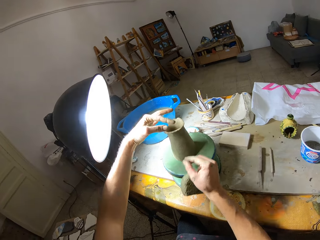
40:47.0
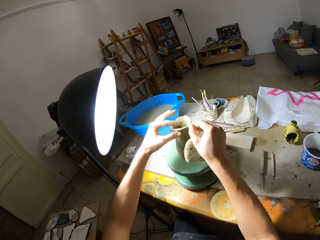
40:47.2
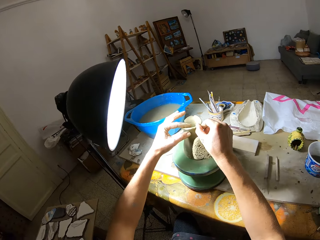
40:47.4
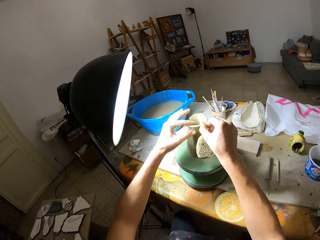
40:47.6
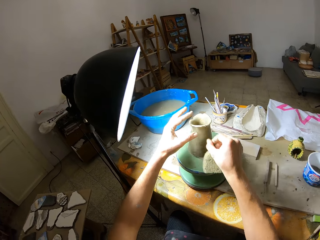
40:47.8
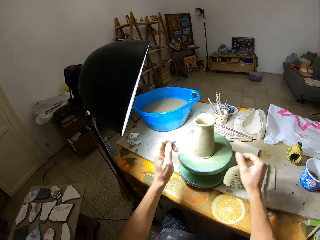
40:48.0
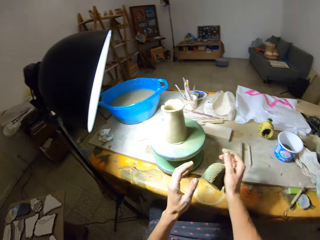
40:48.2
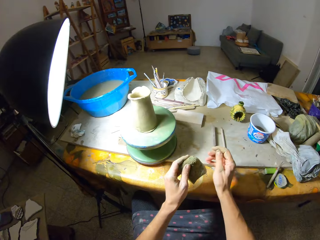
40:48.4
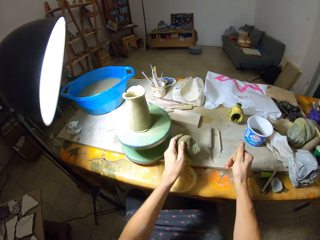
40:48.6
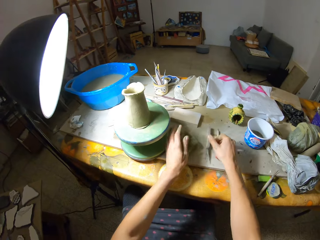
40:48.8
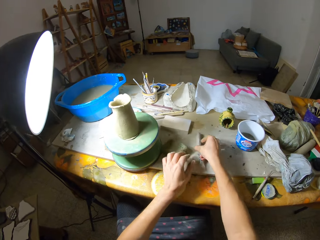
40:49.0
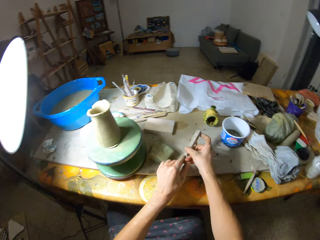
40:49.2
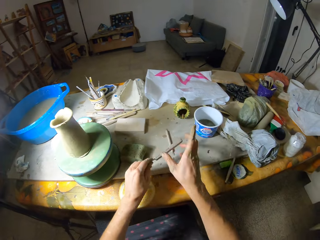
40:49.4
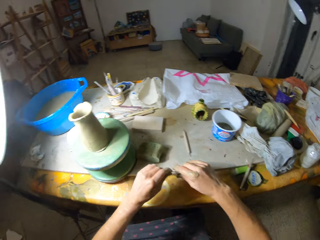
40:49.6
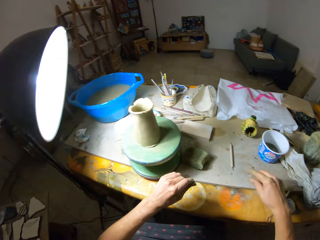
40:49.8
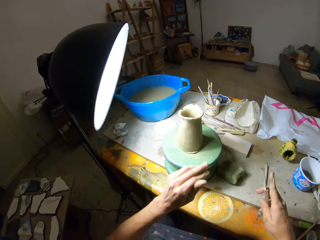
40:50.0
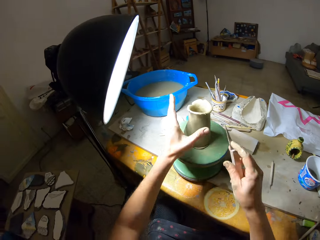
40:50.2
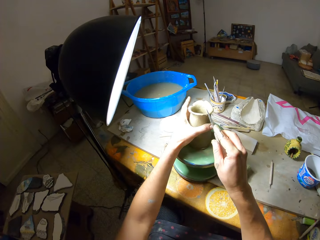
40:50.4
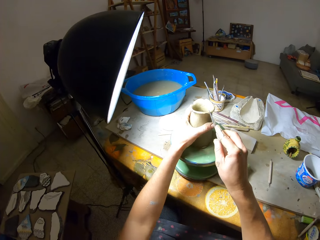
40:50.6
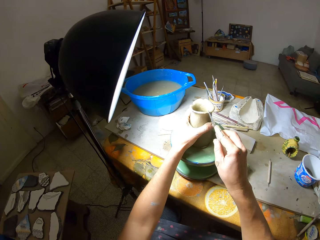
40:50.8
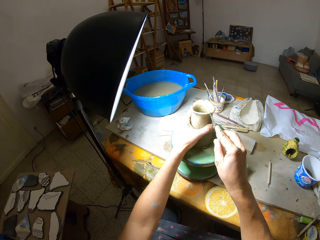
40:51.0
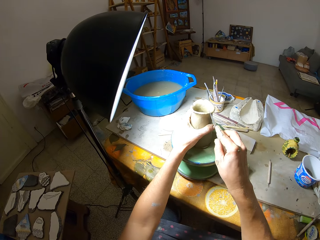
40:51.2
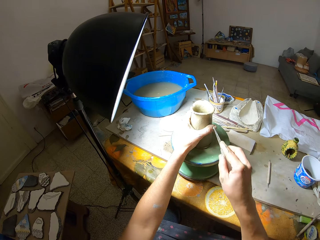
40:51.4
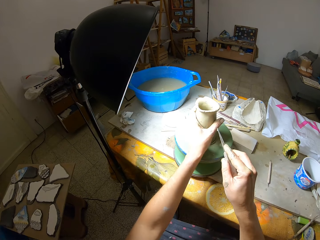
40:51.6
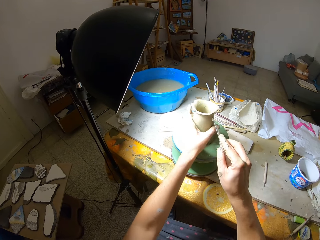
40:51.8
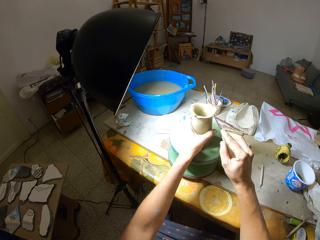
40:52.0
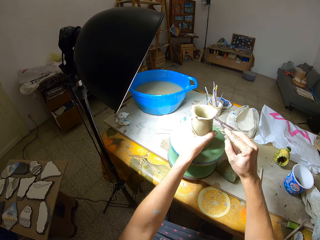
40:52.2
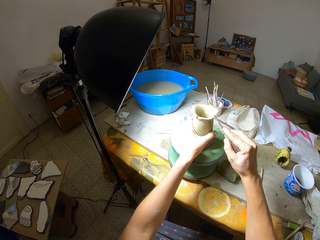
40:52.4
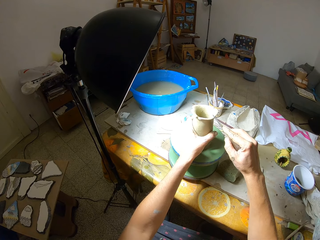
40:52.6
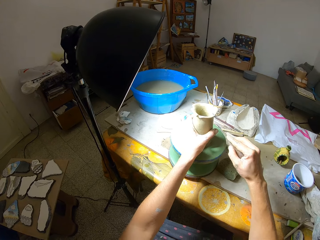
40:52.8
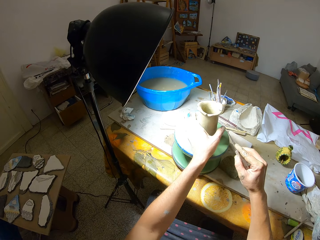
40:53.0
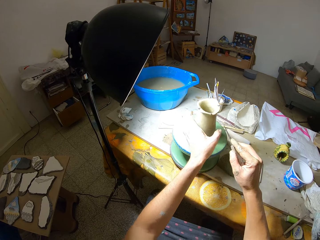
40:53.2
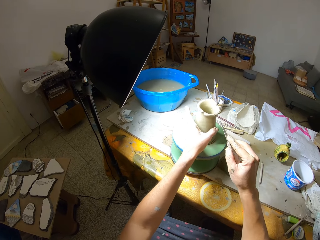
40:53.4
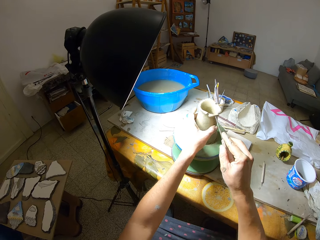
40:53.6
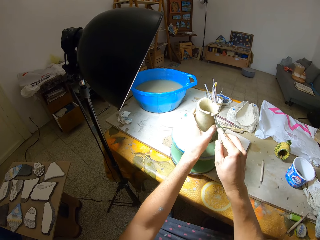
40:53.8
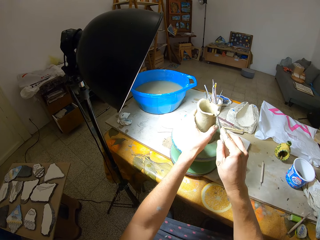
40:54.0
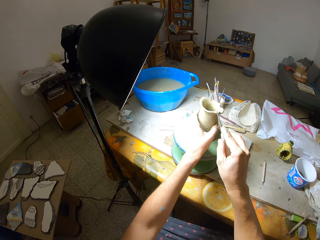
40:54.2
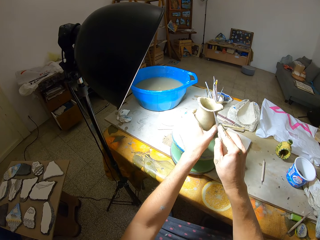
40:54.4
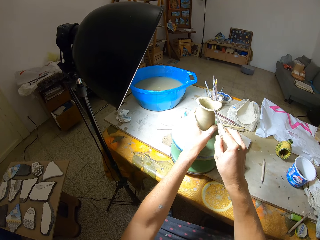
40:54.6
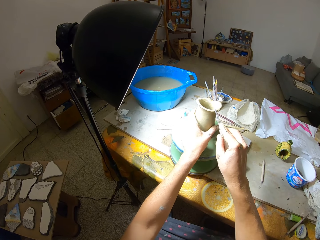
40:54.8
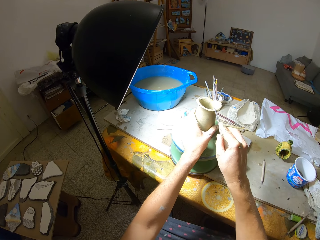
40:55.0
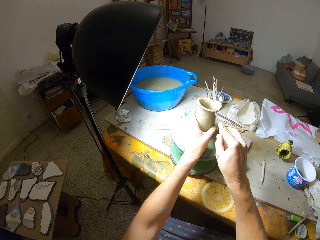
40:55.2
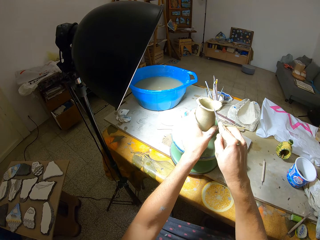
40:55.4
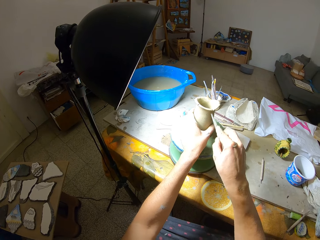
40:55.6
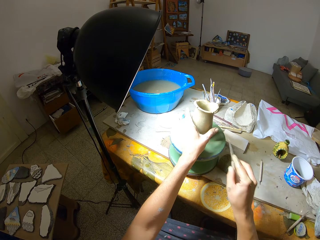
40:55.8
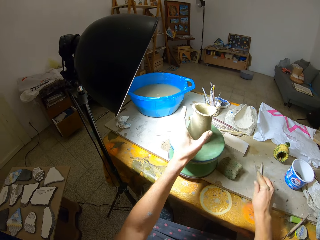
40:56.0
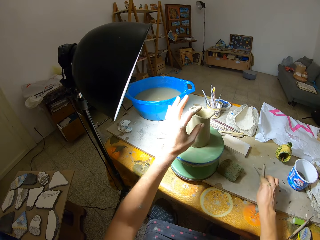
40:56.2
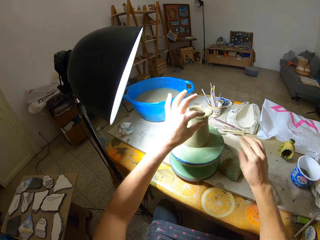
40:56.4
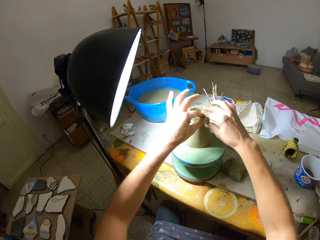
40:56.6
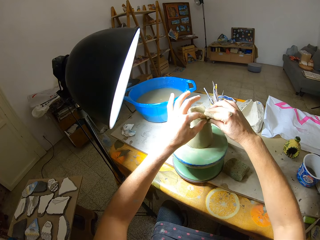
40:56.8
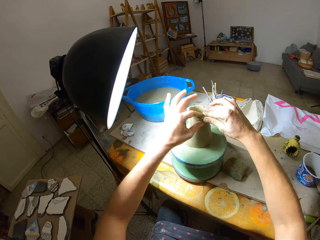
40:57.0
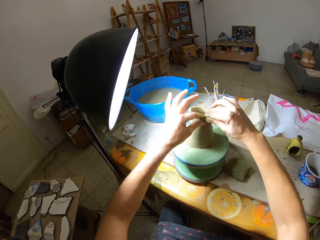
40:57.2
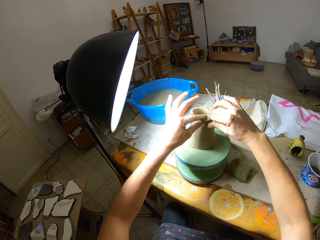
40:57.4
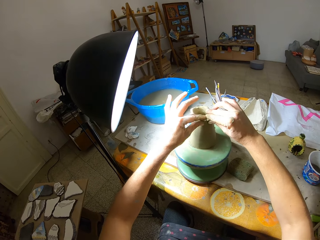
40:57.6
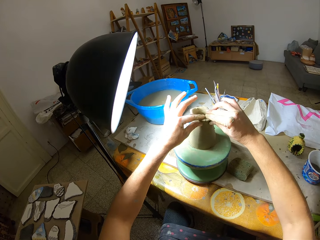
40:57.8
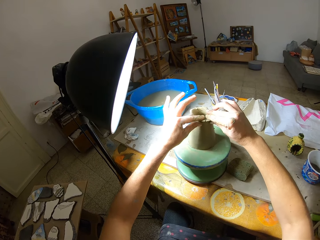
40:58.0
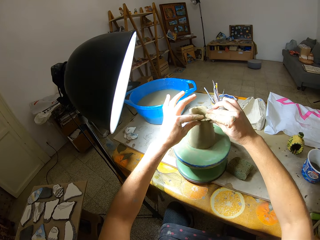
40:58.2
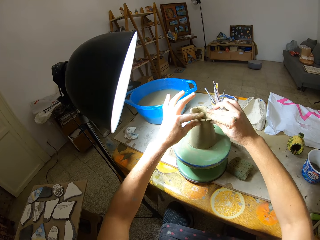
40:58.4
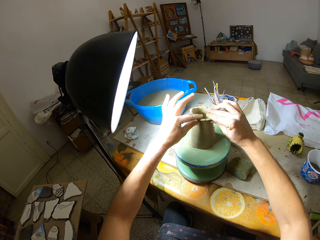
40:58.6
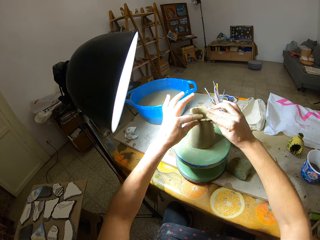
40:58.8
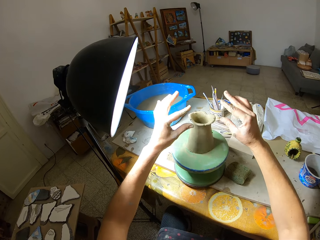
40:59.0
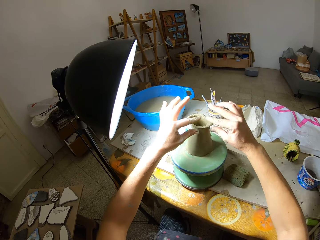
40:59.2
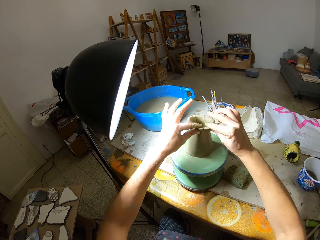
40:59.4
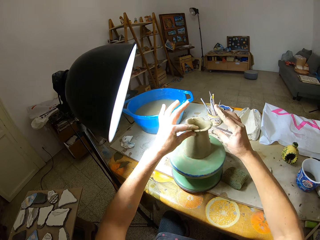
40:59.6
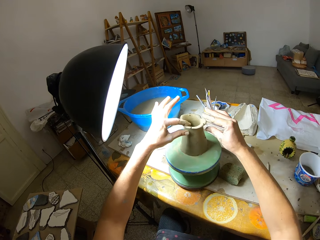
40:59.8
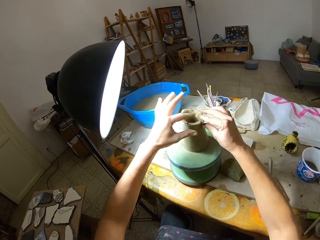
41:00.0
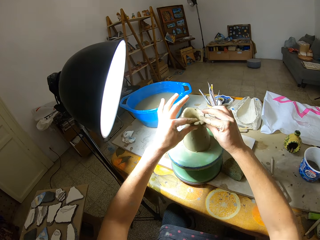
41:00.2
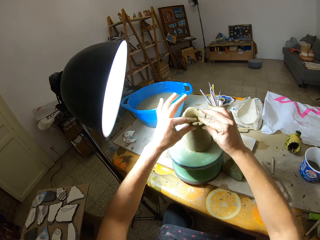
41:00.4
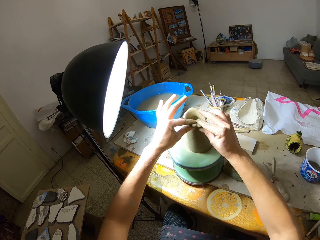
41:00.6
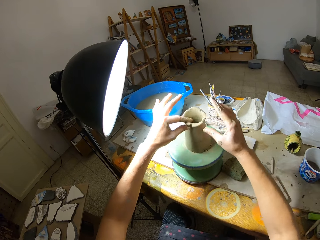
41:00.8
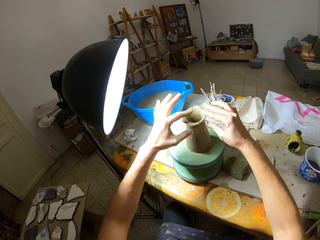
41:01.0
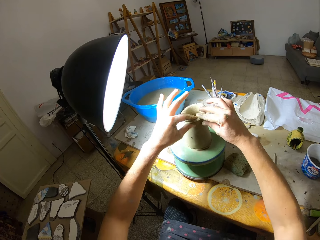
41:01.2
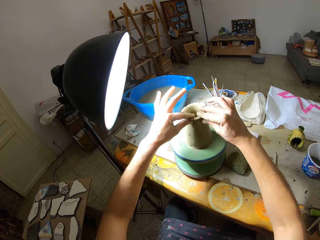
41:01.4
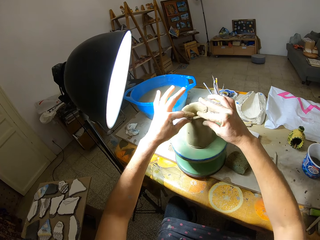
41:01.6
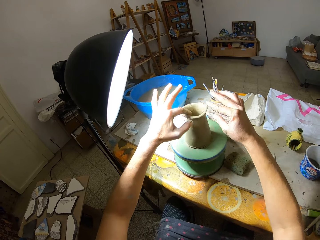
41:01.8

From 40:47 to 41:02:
The camera wearer marks the edge of the clay with her right hand. She passes the foam to her left hand. She drops the foam on a table with her left hand. She grabs a fettling knife from the table with her right hand. She holds the fettling knife edge with her left hand. She grabs the clay on the pottery wheel with her left hand. She marks the edge of the clay with the fettling knife in her right hand. She shapes the pottery with the knife. She rolls the clay on the pottery wheel with her left hand. She marks the edge of the clay with the fettling knife in her right hand. She rolls the clay on the pottery wheel with her left hand. She marks the edge of the clay with the fettling knife in her right hand. She drops the fettling knife on the table with her right hand. She shapes the edges of the clay with both hands. She rolls the clay on the pottery wheel with both hands.

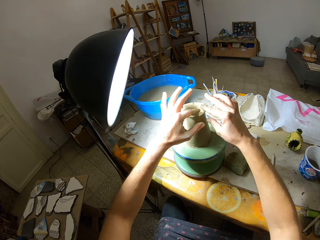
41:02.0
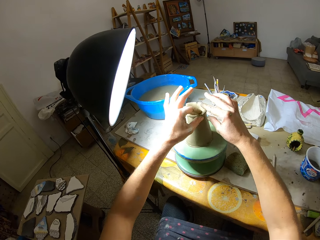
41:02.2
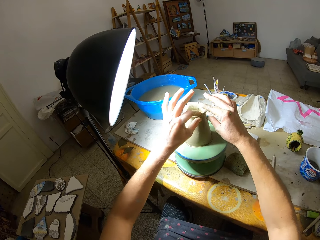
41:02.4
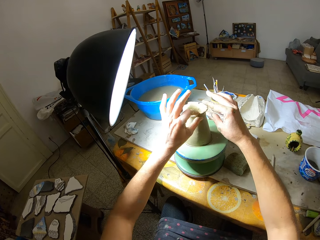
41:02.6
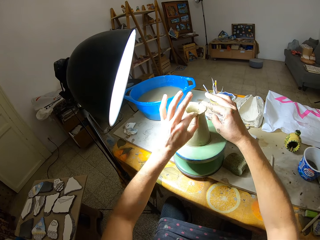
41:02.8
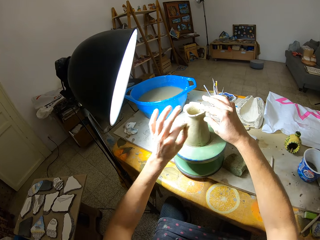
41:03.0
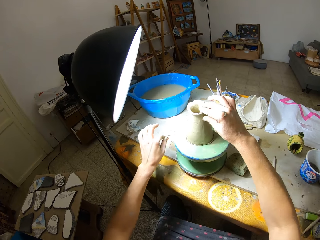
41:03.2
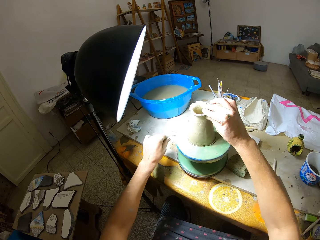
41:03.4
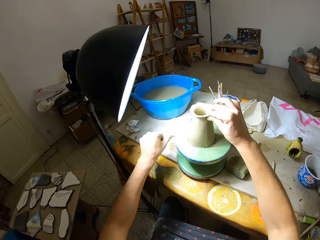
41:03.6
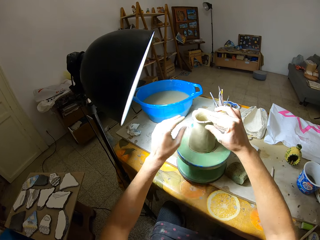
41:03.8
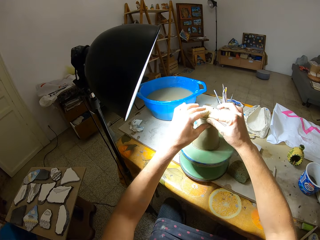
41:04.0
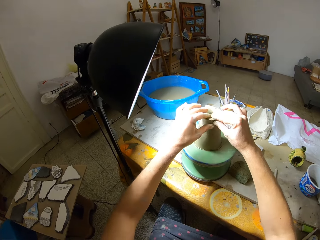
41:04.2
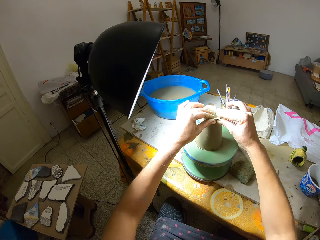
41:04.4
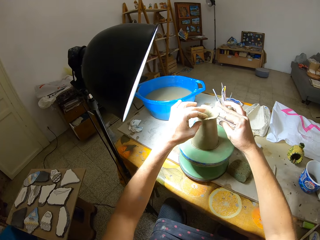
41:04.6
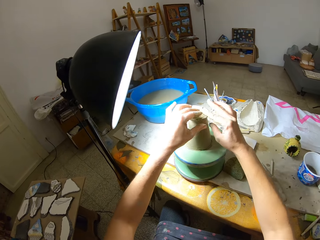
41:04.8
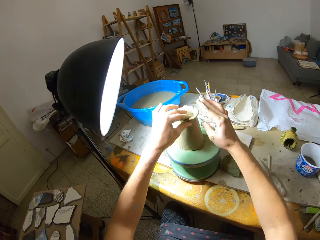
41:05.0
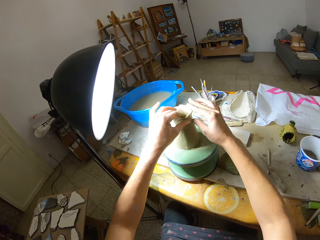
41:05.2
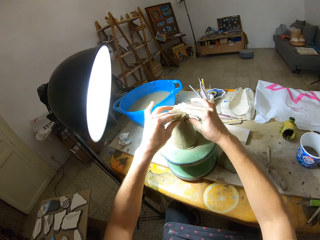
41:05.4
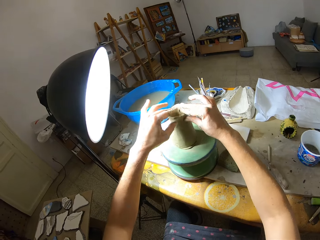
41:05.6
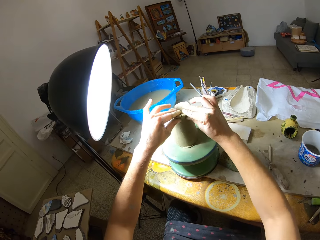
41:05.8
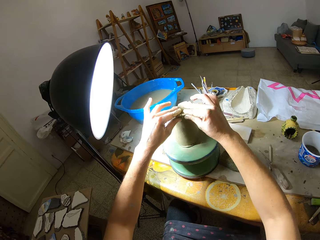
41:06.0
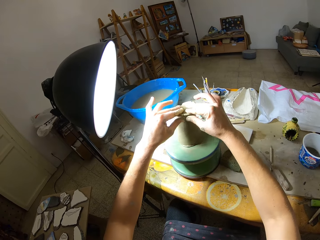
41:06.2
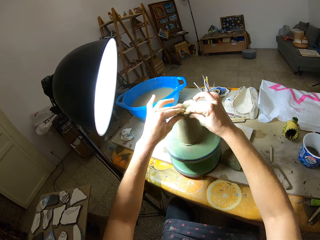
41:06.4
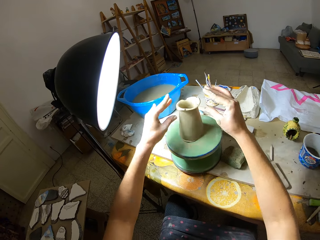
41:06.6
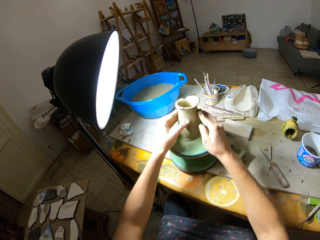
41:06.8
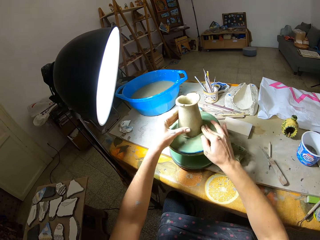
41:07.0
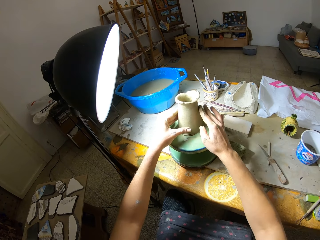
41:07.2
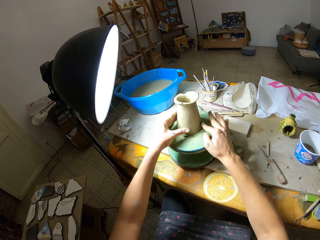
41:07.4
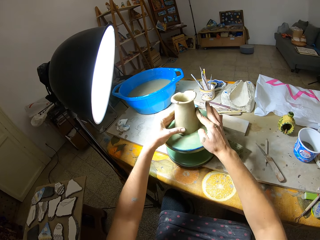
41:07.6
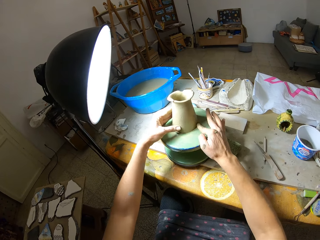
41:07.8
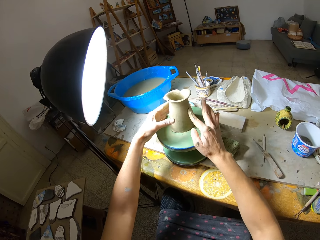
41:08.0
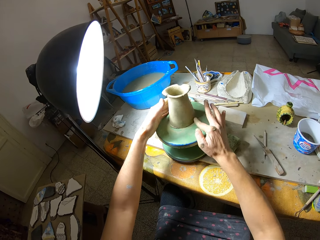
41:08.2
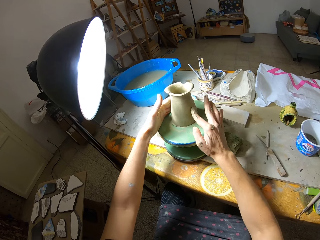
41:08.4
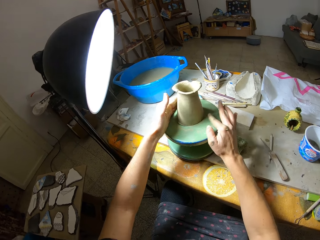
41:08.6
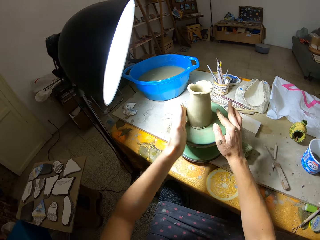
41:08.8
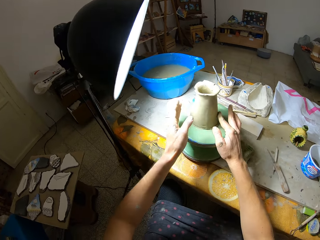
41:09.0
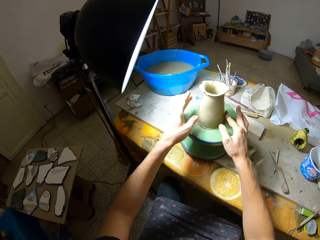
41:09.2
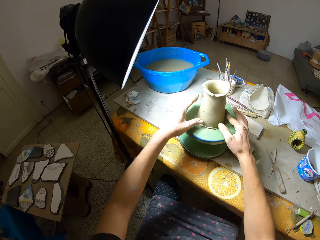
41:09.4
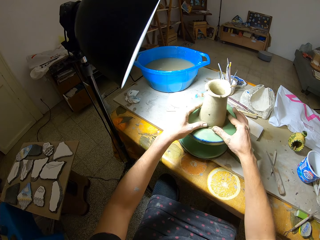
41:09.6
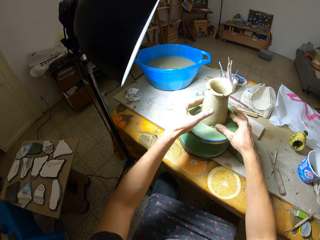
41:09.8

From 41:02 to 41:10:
The camera wearer cuts off a small chunk of the clay on the pottery wheel with her left hand. She drops the small chunk on the table with her left hand. She shapes the edges of the clay on the pottery wheel with both hands. She rolls the clay on the pottery wheel with both hands. She smoothens the side of the clay on the pottery wheel with her right hand. She rolls the clay on the pottery wheel with her left hand. She does so again.
